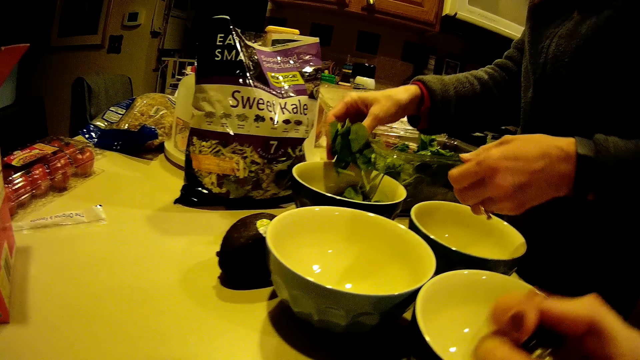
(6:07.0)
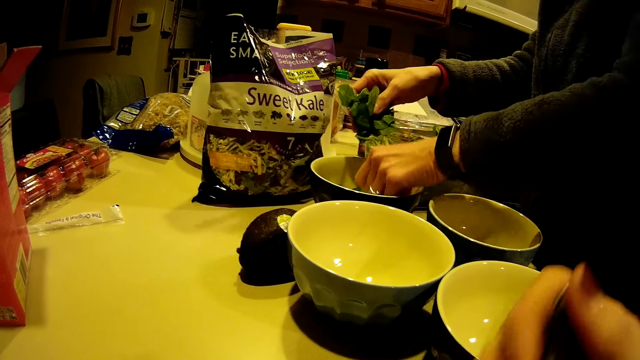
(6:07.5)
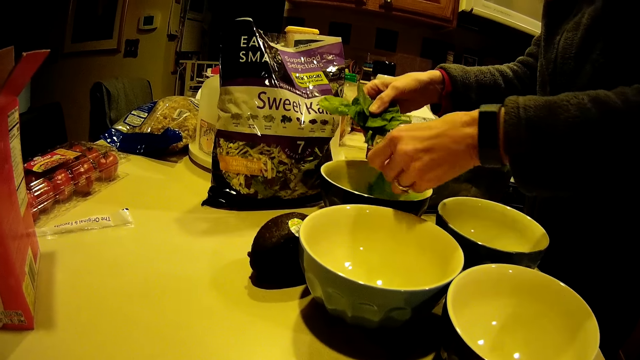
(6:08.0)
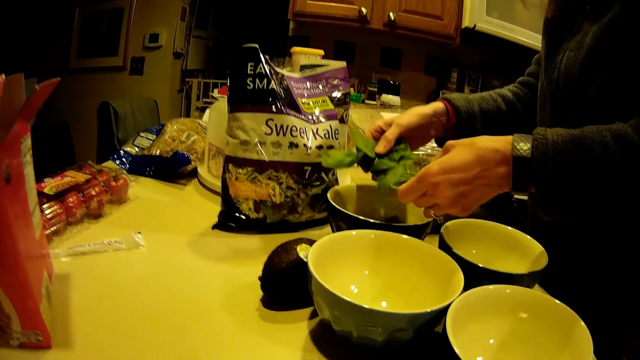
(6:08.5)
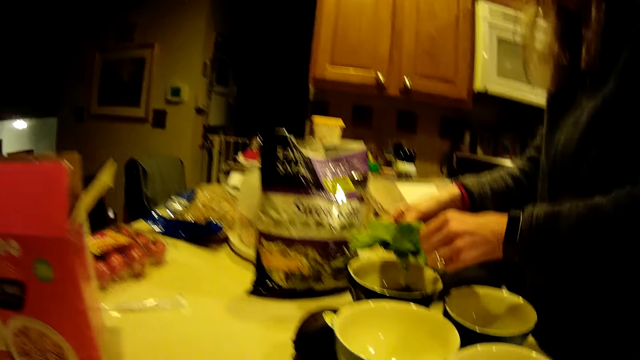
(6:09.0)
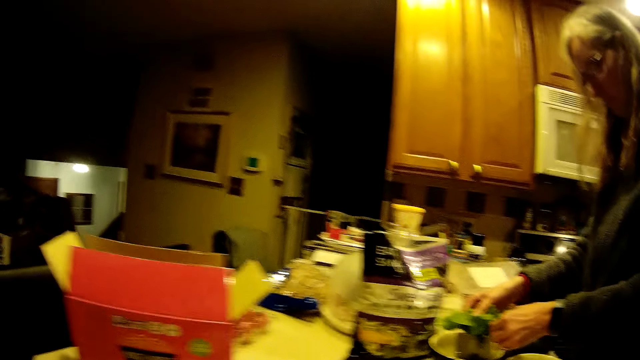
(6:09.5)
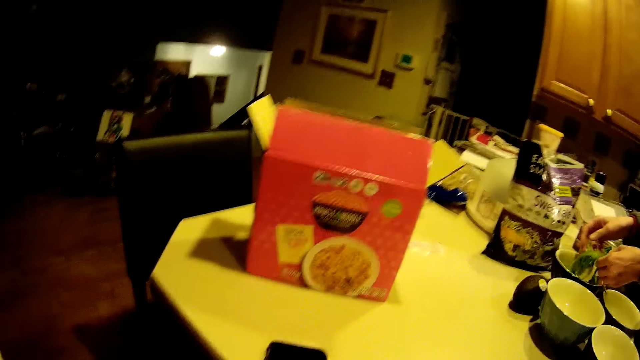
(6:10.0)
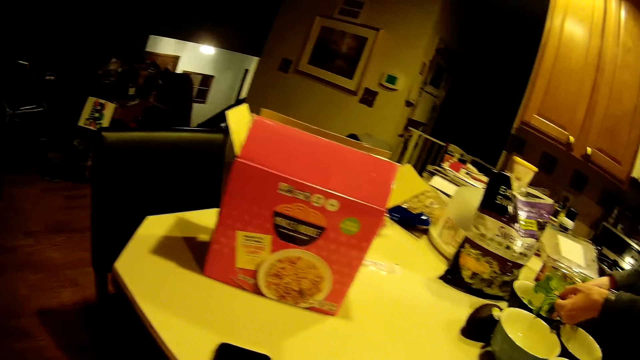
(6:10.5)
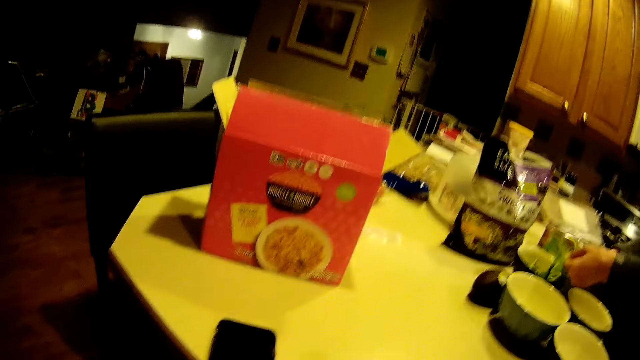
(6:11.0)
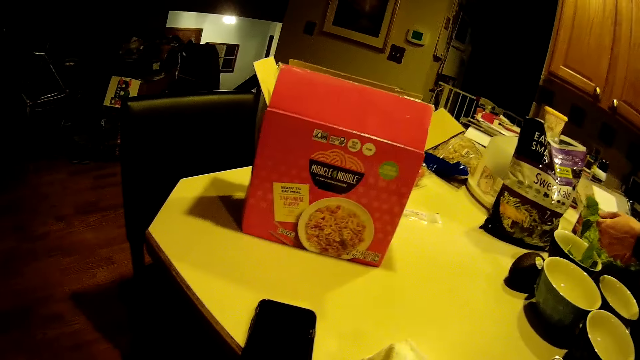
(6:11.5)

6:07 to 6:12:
A woman picks some kale from the second bowl on the table with her right hand.
